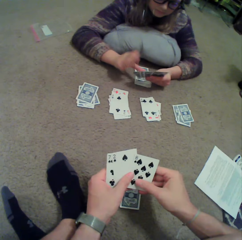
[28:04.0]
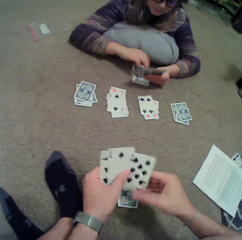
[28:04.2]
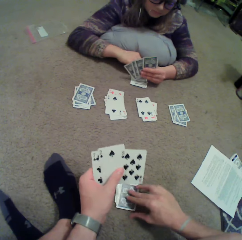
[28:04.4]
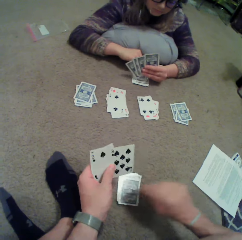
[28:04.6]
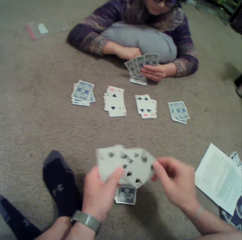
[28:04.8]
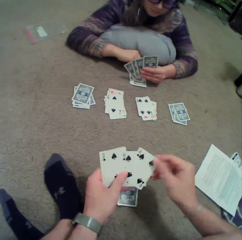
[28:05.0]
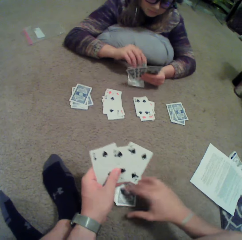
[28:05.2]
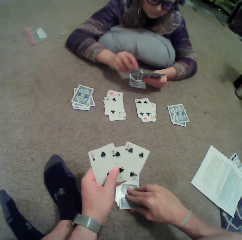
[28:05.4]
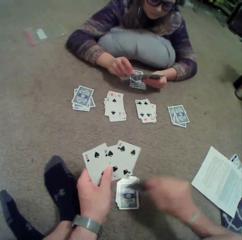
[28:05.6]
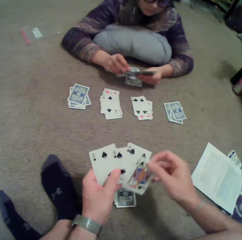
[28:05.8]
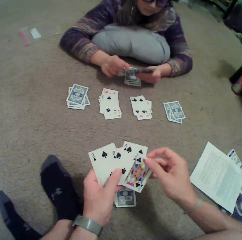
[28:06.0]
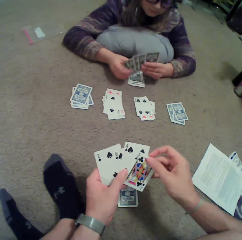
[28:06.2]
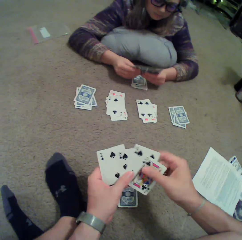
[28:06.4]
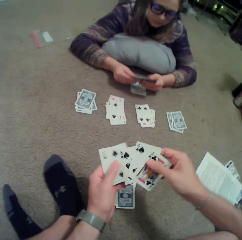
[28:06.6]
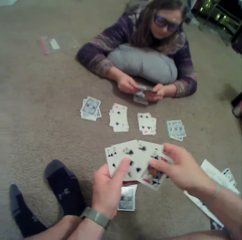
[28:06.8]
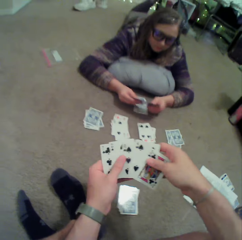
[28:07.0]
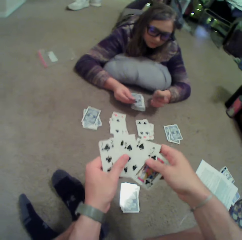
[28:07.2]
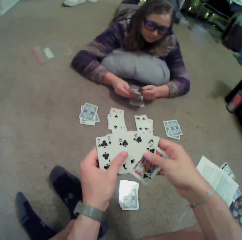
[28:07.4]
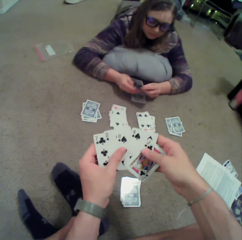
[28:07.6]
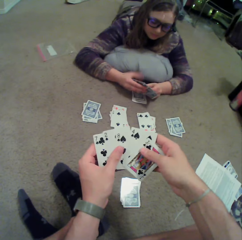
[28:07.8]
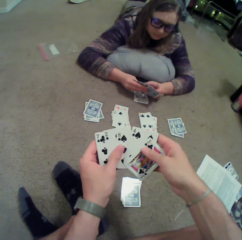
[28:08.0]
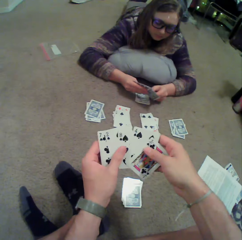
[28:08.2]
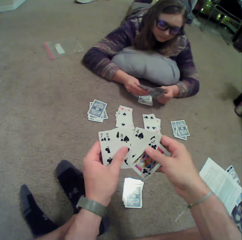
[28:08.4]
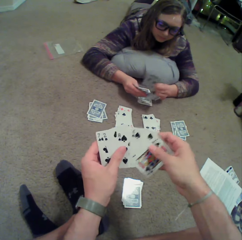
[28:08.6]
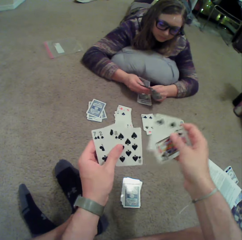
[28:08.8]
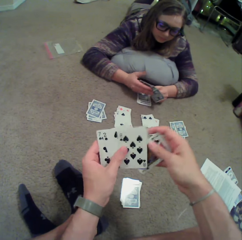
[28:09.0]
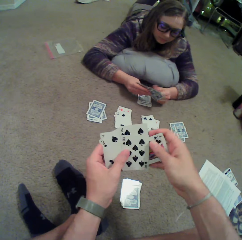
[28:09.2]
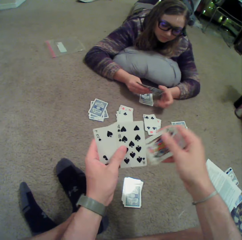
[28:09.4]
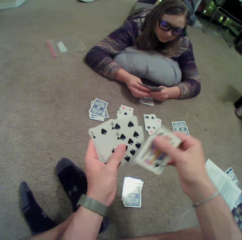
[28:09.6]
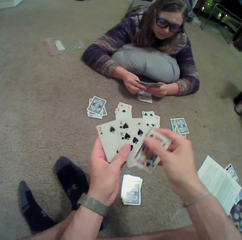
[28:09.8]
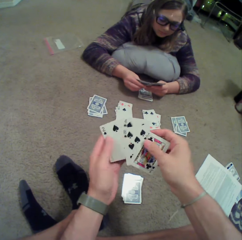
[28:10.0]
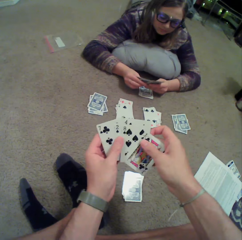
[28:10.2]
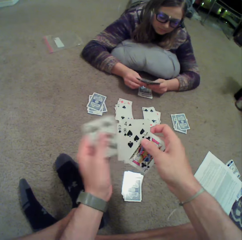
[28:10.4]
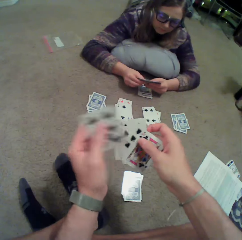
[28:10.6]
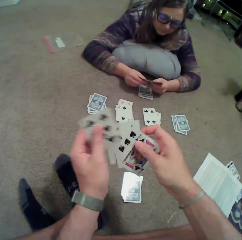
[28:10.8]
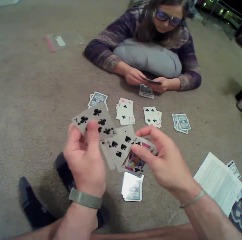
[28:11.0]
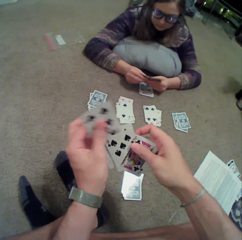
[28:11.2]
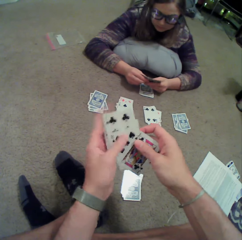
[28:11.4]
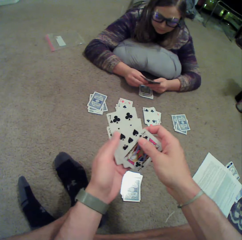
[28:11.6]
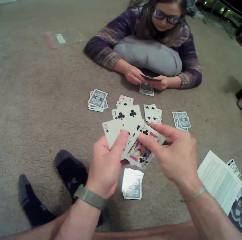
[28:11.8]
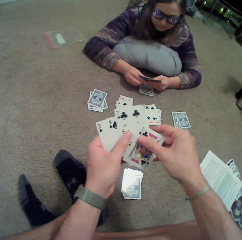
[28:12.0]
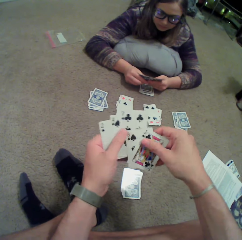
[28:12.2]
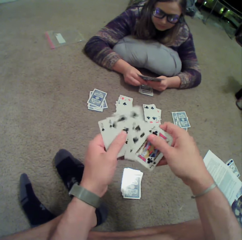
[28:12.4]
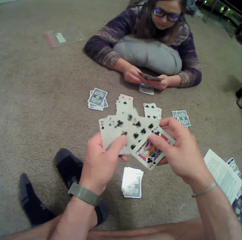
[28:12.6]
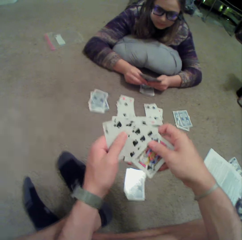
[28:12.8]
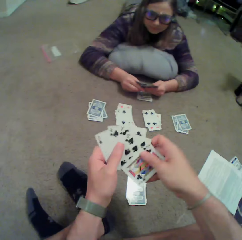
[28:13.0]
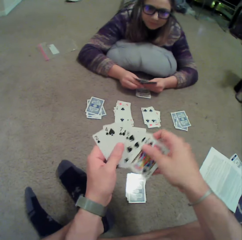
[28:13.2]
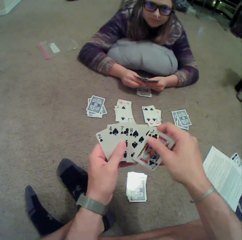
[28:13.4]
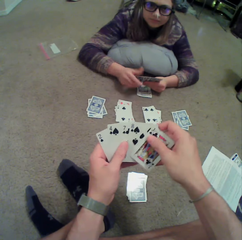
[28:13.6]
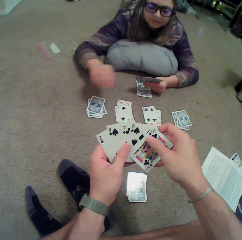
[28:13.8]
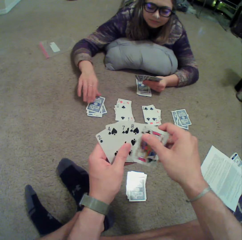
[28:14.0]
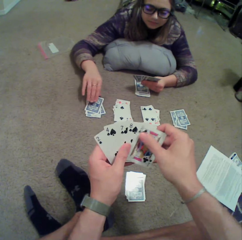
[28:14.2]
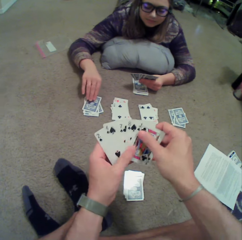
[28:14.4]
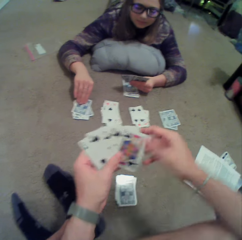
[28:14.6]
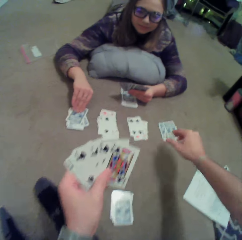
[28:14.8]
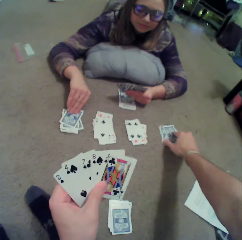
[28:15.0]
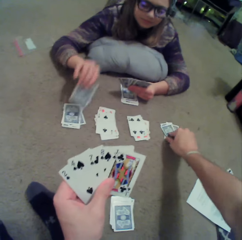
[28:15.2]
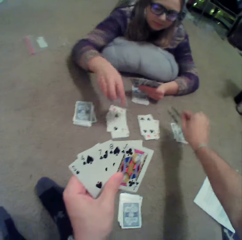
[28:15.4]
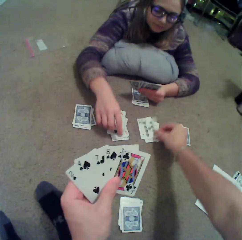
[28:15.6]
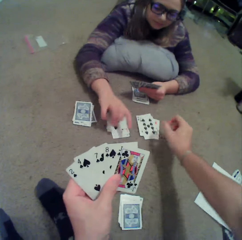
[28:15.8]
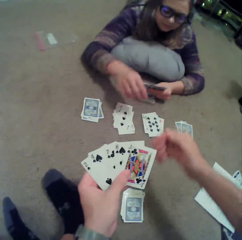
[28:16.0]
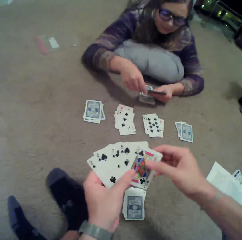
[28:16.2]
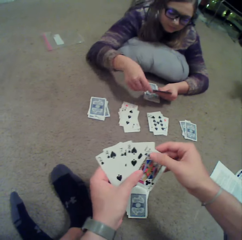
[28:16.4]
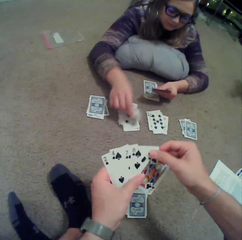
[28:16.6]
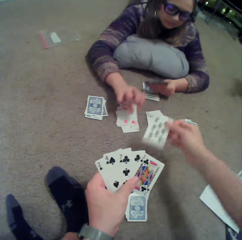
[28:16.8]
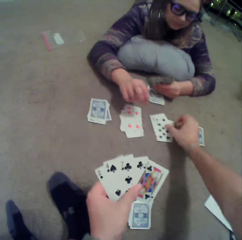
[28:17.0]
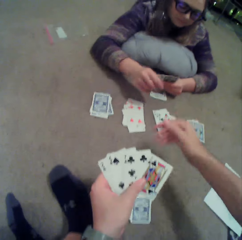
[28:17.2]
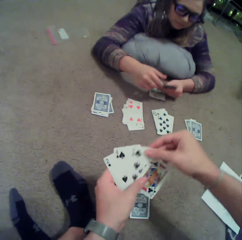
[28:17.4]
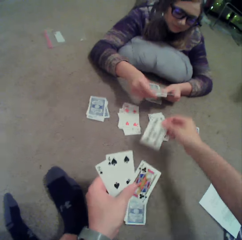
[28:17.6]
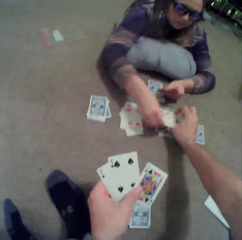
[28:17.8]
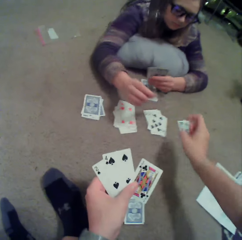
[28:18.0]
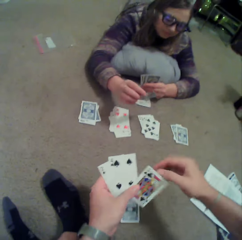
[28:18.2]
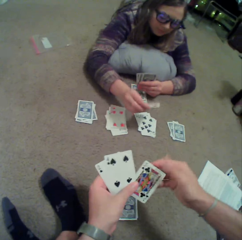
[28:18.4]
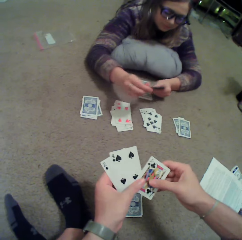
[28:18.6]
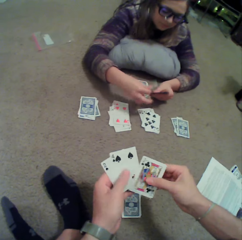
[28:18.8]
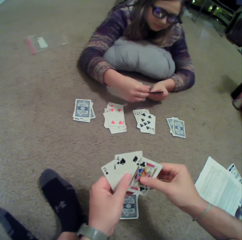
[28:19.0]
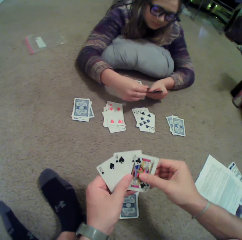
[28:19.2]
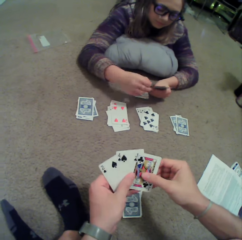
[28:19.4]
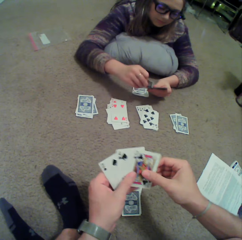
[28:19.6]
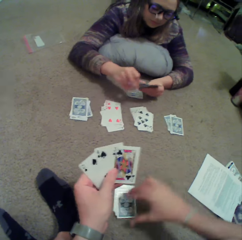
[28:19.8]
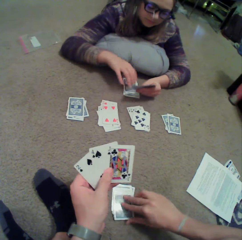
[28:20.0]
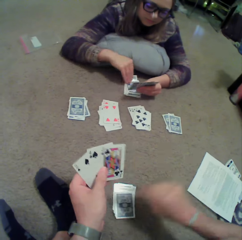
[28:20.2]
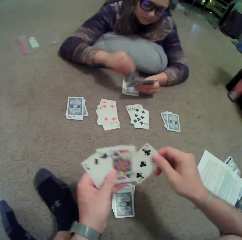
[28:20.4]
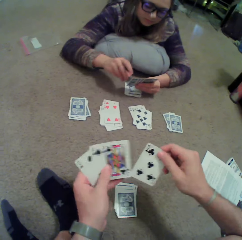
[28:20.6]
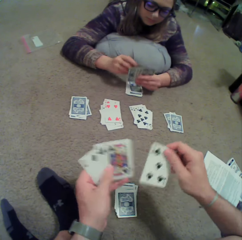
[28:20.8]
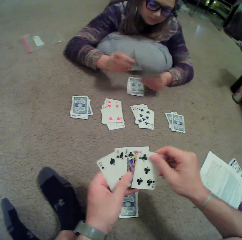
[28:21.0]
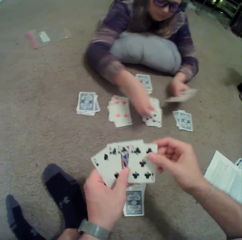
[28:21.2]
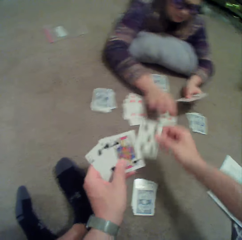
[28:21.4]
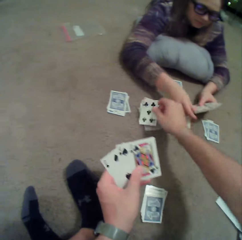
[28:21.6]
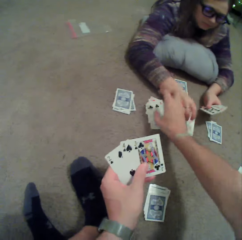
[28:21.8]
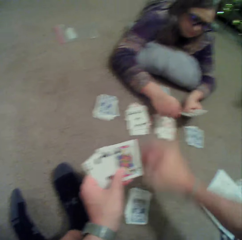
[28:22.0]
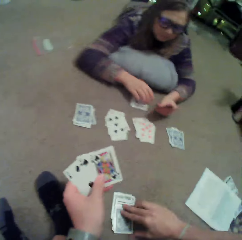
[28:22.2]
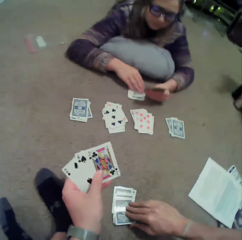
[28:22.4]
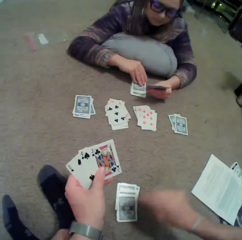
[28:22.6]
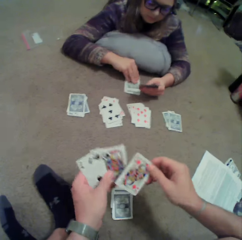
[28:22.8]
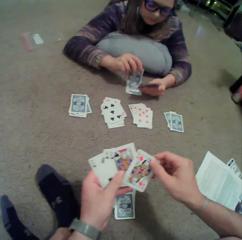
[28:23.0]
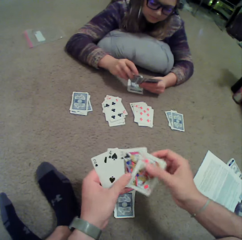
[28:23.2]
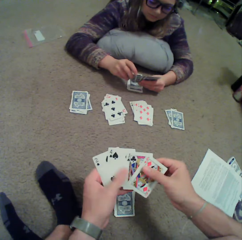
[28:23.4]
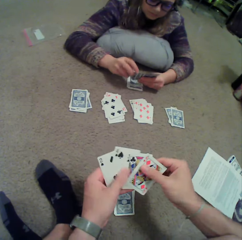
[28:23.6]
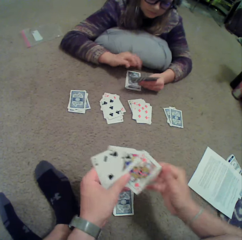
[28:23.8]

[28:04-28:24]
The camera wearer picks up a card on the floor. They do so again. They arrange cards in hand. They check the cards. A lady touches the card. The lady picks up a card on the floor. The camera wearer touches the card. They pick up a card on the floor. The lady turns the card. The camera wearer turns the card. They put a card on the floor. The lady puts a card on the floor. The camera wearer puts a card on the floor. They do so again. The lady puts a card on the floor. The camera wearer arranges cards in hand. They pick up a card on the floor. The lady puts a card on the floor. The camera wearer puts a card on the floor. They pick up a card on the floor.

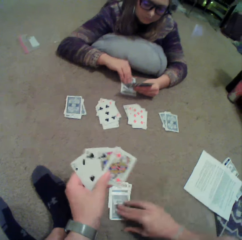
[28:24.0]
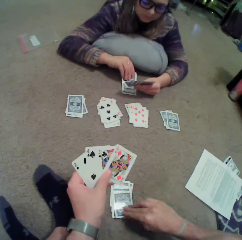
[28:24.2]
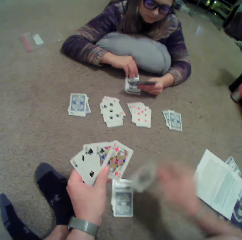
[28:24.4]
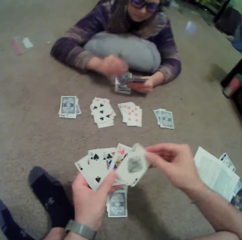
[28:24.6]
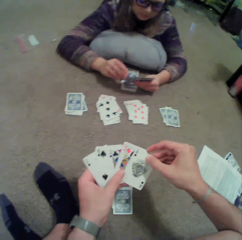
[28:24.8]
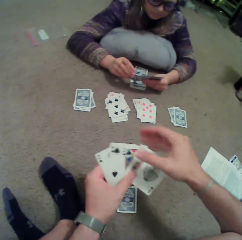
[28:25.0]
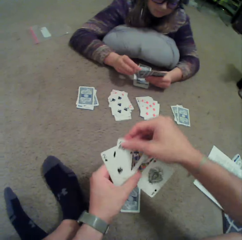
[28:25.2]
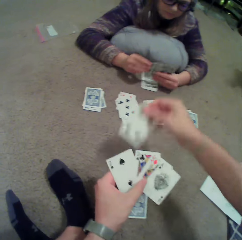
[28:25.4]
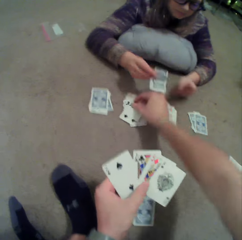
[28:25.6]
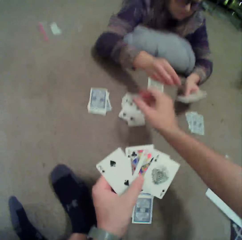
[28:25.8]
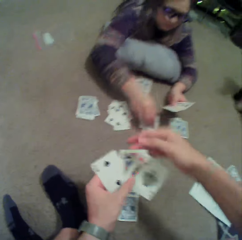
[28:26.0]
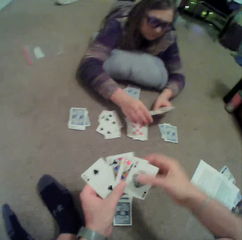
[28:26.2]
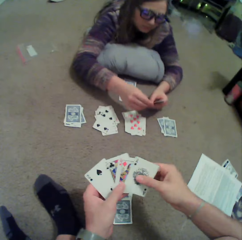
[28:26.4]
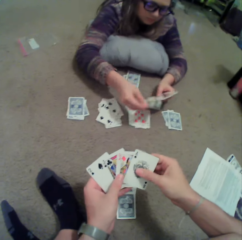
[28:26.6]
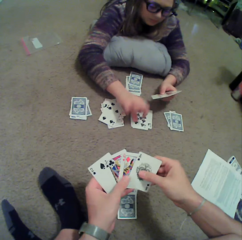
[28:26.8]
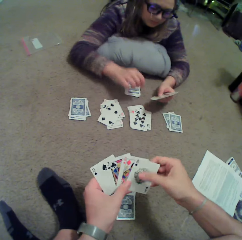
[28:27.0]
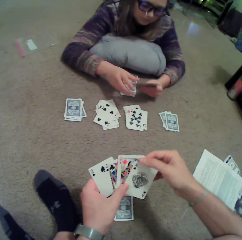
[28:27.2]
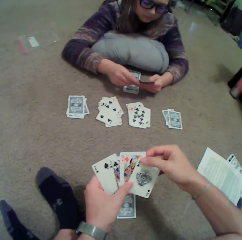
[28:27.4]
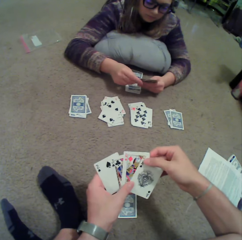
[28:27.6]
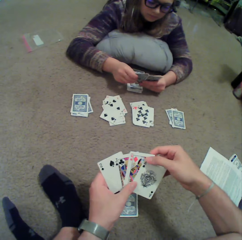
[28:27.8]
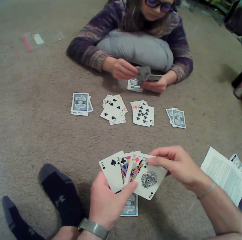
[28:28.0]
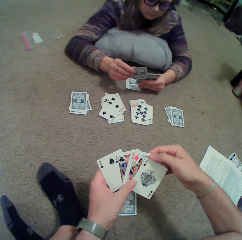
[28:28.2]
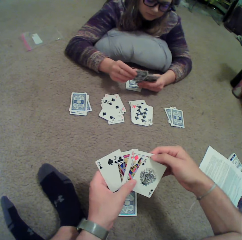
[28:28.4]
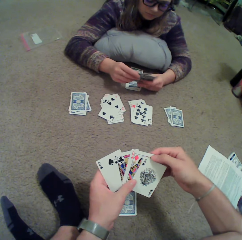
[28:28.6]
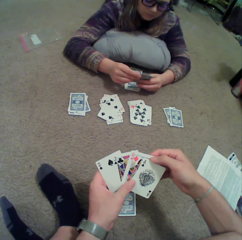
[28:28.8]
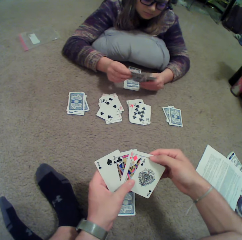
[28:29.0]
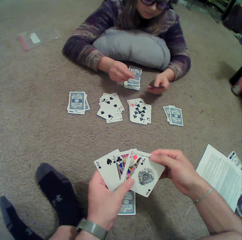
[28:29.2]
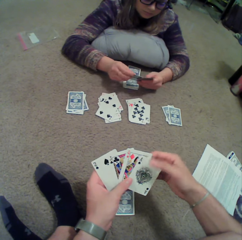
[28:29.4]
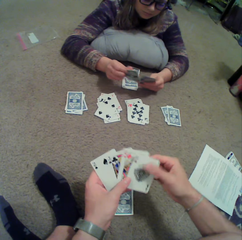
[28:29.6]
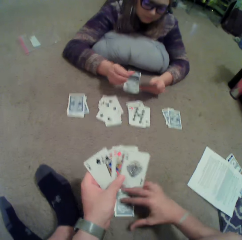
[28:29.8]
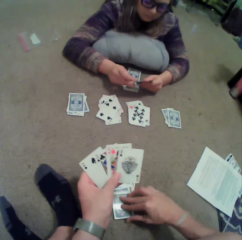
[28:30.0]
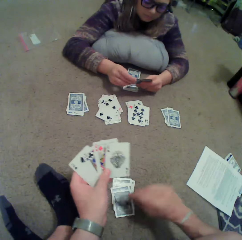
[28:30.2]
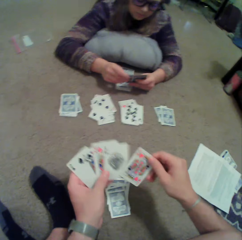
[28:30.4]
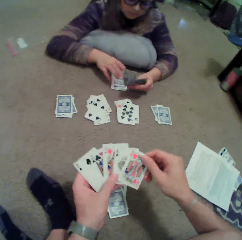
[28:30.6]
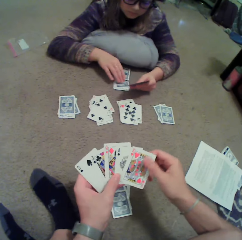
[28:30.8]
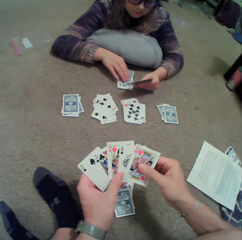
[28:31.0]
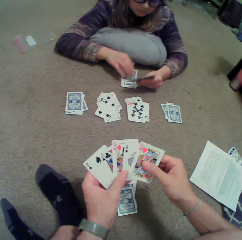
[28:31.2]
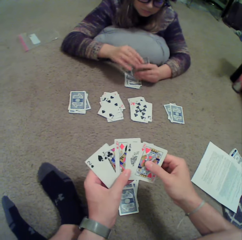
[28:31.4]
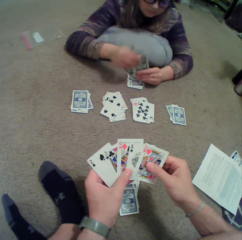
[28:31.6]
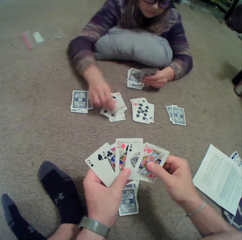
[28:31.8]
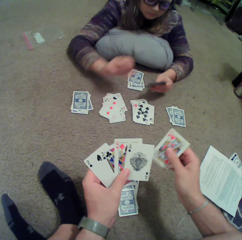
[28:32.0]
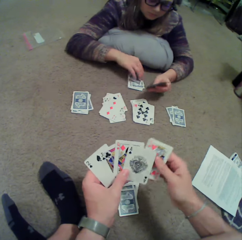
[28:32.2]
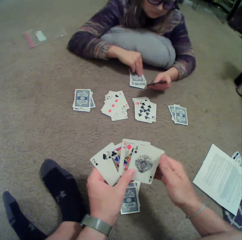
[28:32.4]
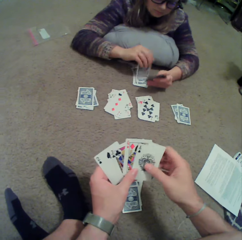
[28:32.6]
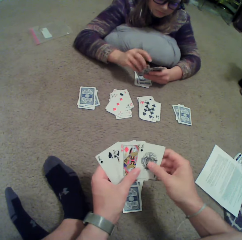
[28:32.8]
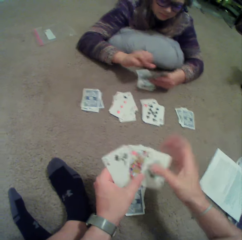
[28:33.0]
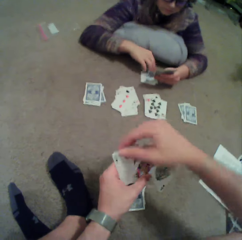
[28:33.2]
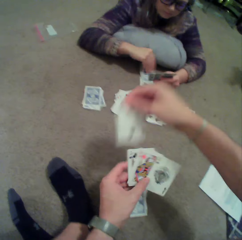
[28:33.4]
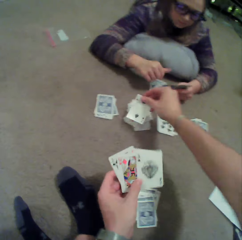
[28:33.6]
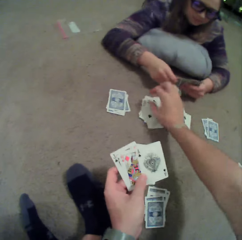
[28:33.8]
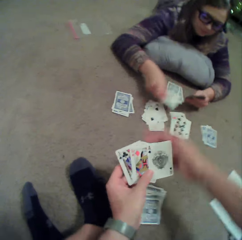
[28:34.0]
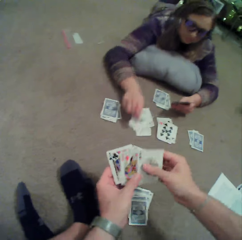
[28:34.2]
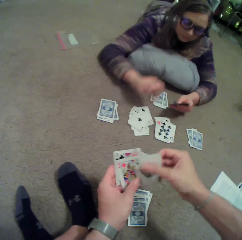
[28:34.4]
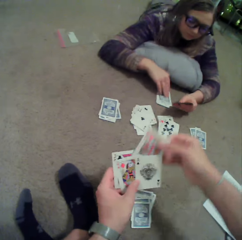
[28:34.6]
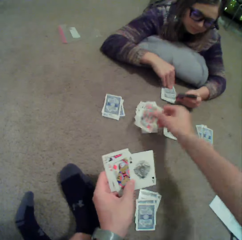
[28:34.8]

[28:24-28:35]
The camera wearer puts a card on the floor. A lady puts a card on the floor. The camera wearer arranges cards in hand. The lady arranges cards in hand. The camera wearer picks up a card on the floor. The lady picks up a card on the floor. The camera wearer checks the cards. They put a card on the floor. The lady puts a card on the floor.
